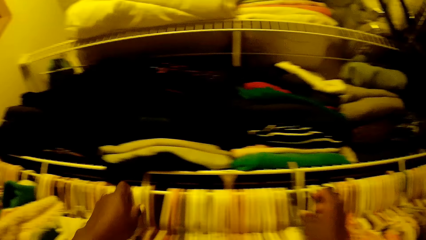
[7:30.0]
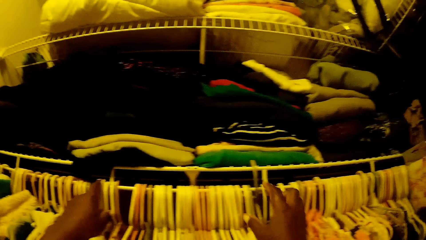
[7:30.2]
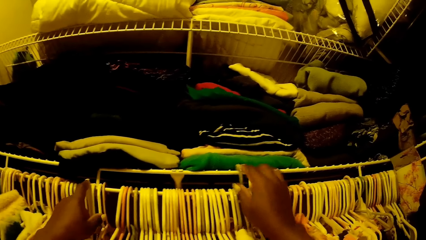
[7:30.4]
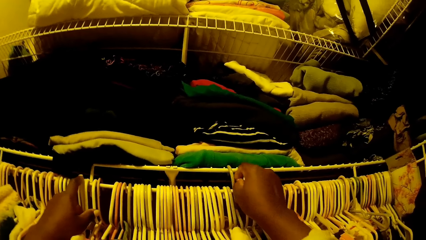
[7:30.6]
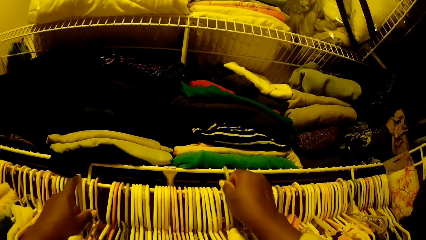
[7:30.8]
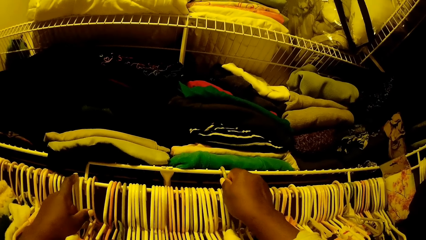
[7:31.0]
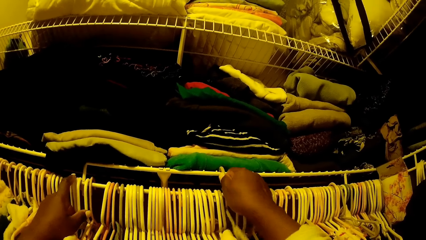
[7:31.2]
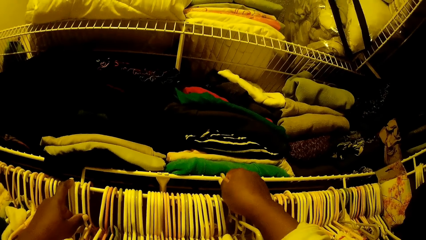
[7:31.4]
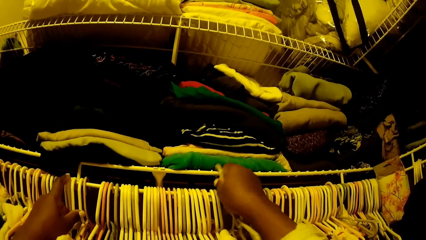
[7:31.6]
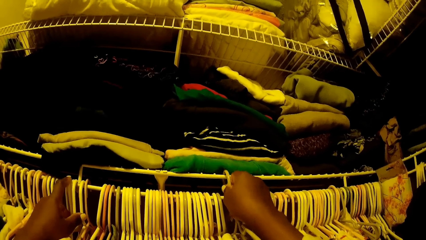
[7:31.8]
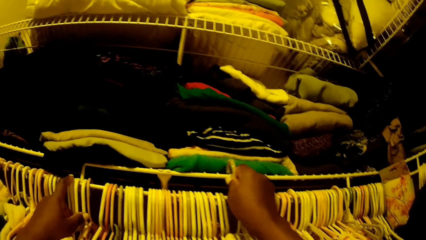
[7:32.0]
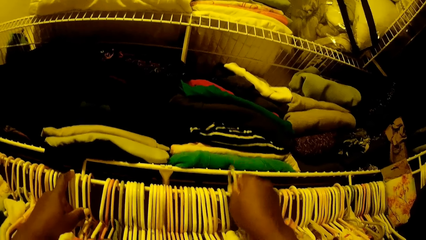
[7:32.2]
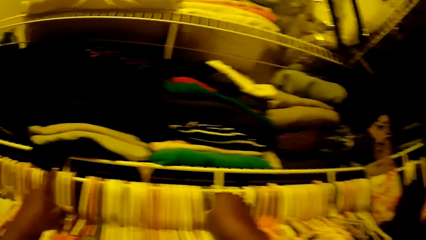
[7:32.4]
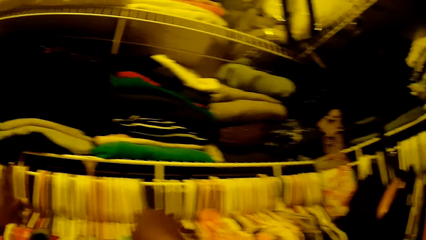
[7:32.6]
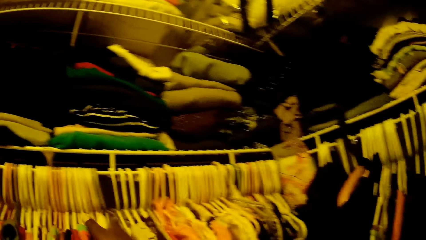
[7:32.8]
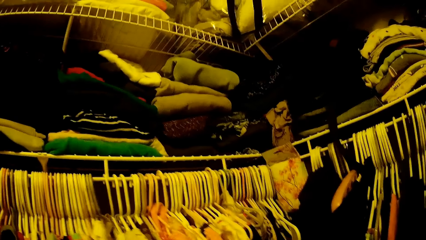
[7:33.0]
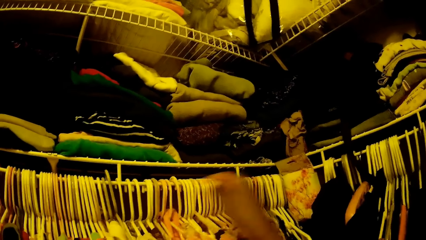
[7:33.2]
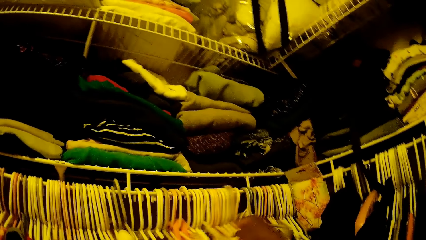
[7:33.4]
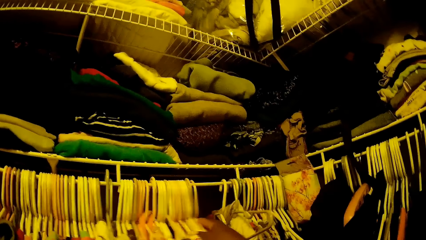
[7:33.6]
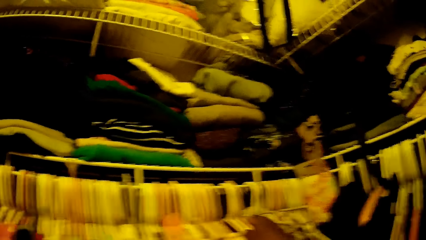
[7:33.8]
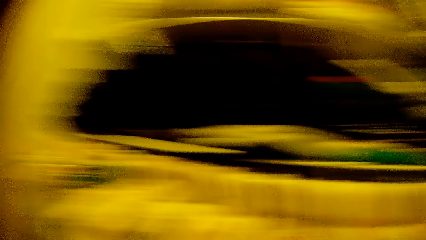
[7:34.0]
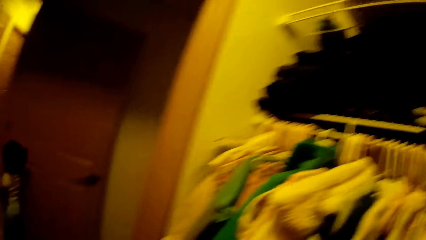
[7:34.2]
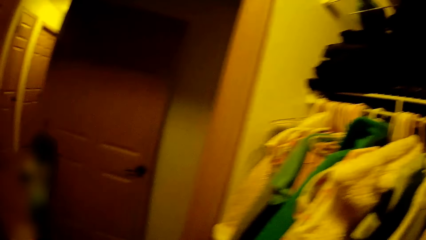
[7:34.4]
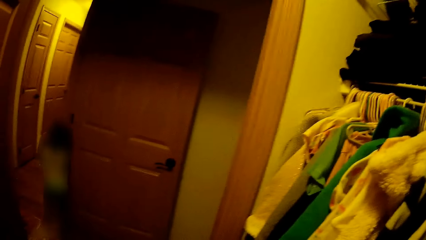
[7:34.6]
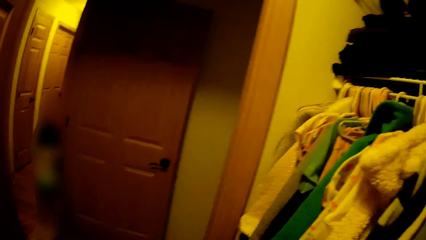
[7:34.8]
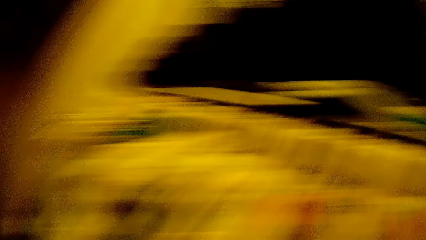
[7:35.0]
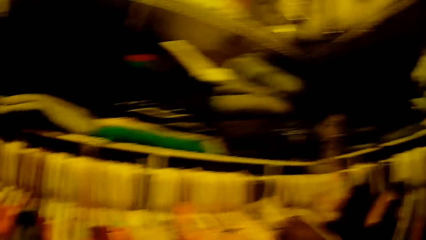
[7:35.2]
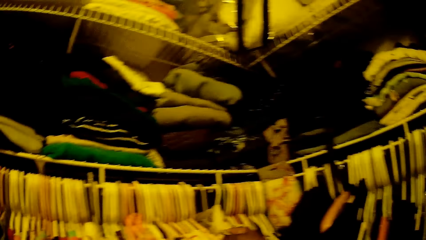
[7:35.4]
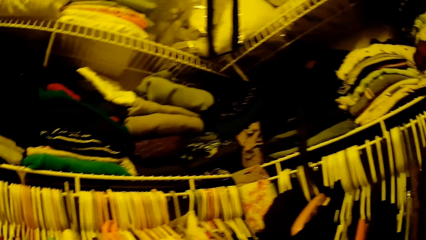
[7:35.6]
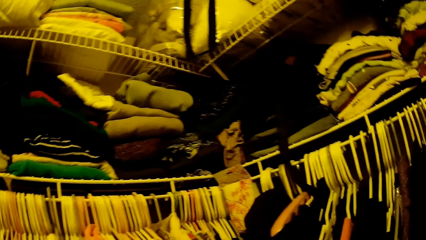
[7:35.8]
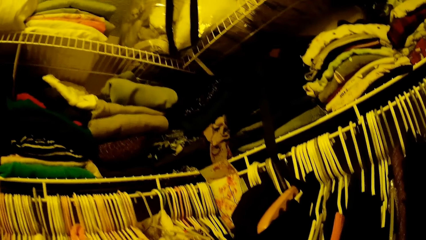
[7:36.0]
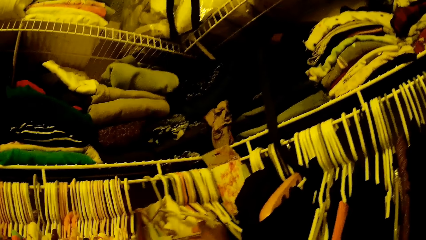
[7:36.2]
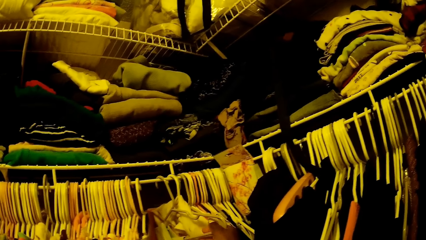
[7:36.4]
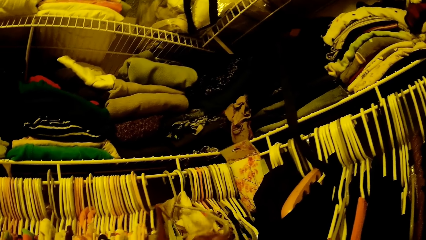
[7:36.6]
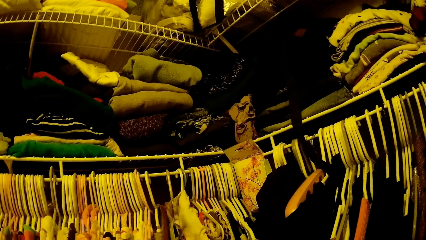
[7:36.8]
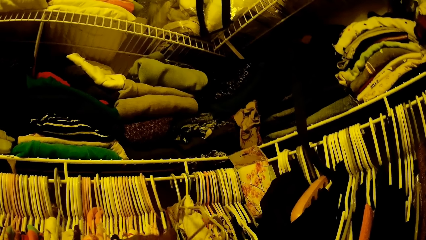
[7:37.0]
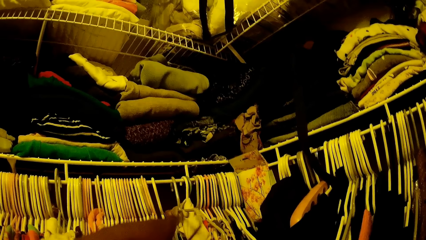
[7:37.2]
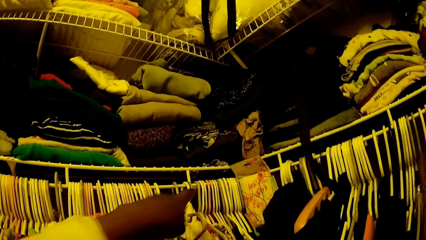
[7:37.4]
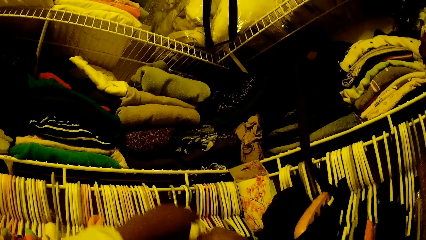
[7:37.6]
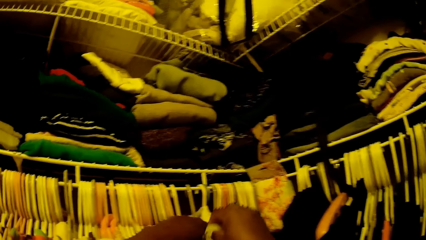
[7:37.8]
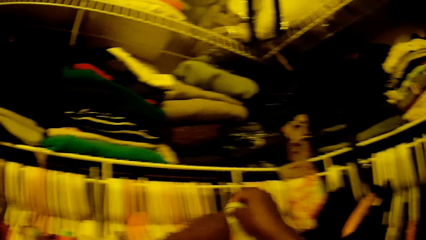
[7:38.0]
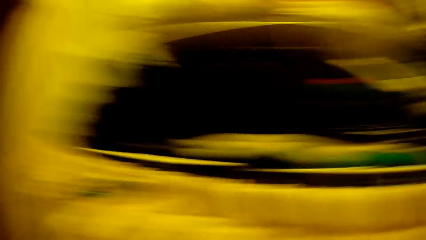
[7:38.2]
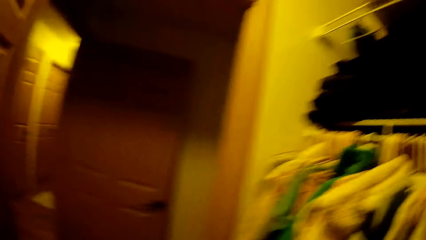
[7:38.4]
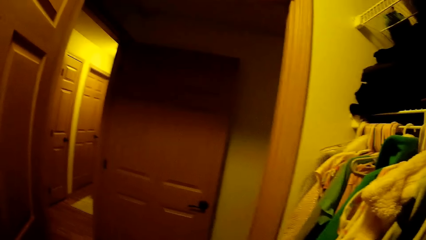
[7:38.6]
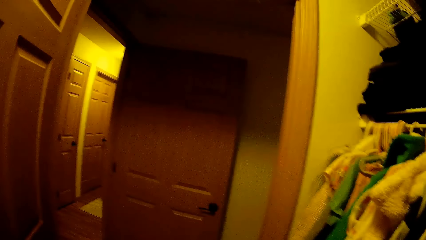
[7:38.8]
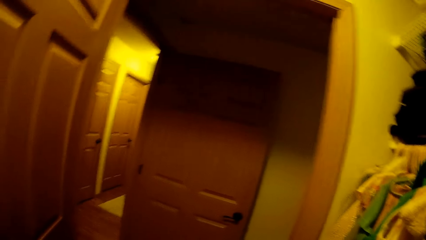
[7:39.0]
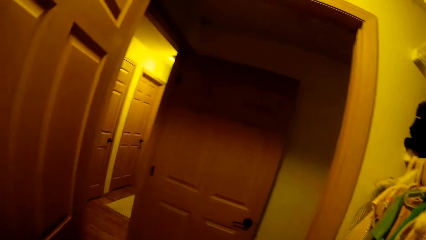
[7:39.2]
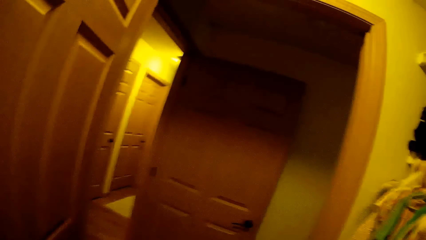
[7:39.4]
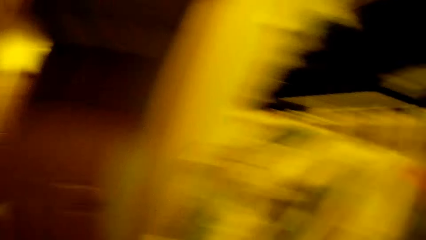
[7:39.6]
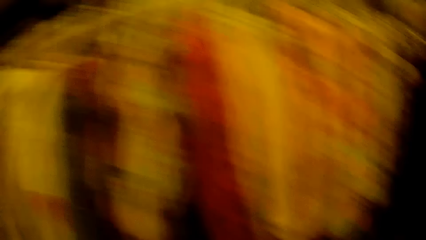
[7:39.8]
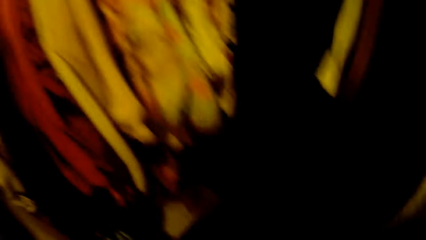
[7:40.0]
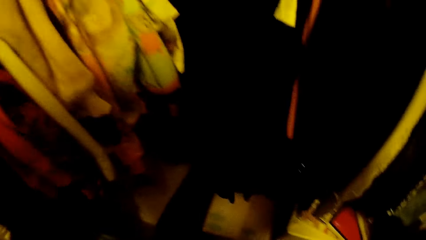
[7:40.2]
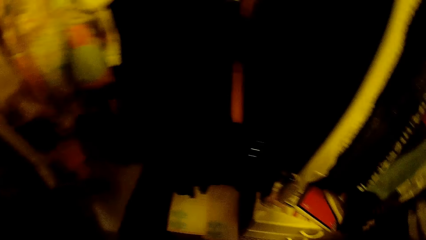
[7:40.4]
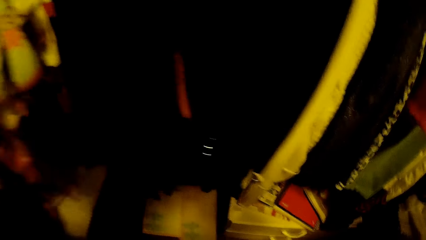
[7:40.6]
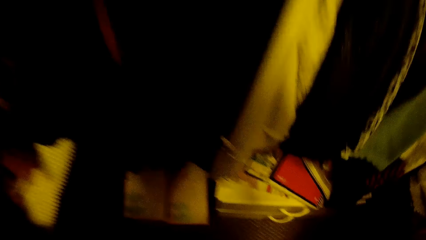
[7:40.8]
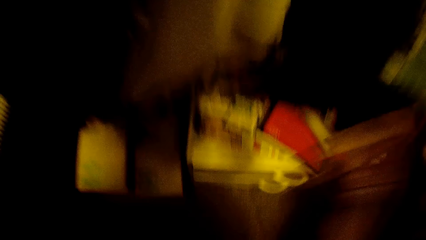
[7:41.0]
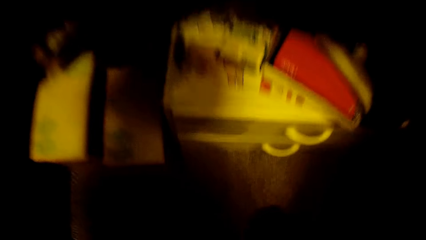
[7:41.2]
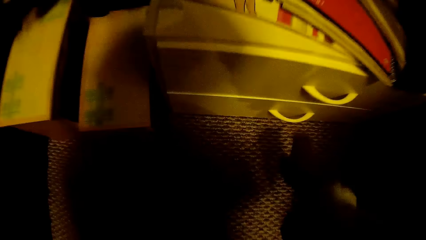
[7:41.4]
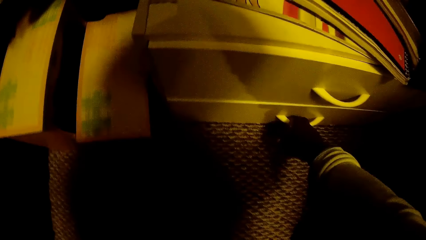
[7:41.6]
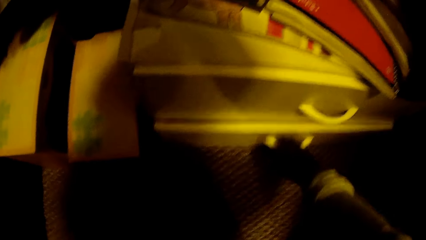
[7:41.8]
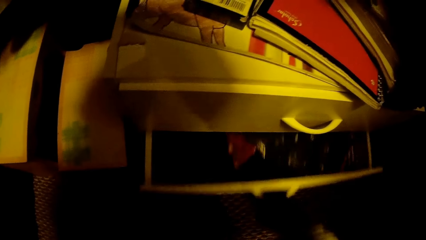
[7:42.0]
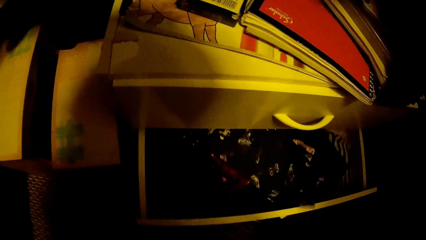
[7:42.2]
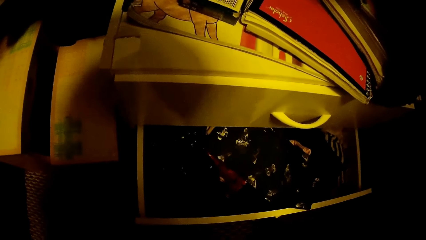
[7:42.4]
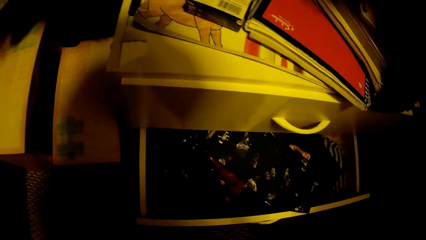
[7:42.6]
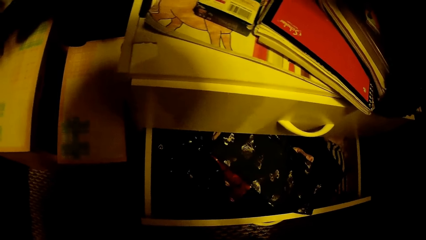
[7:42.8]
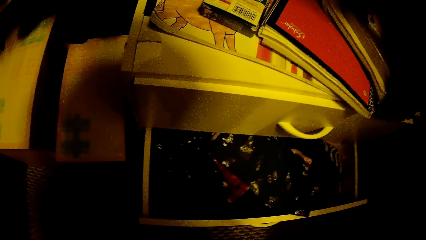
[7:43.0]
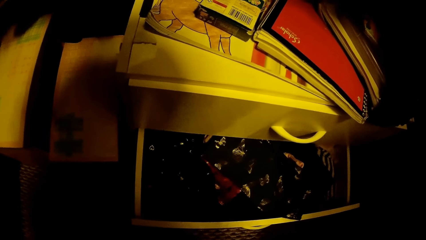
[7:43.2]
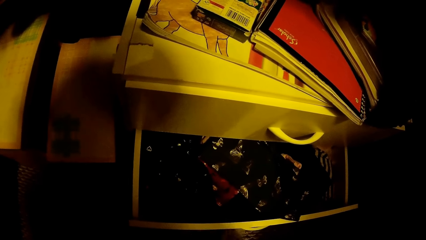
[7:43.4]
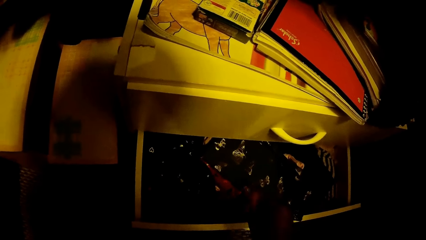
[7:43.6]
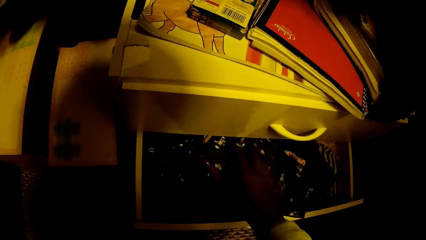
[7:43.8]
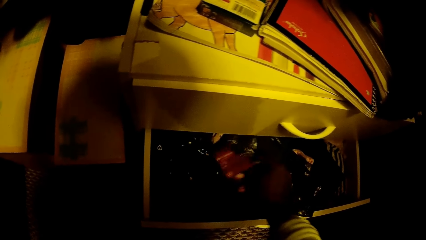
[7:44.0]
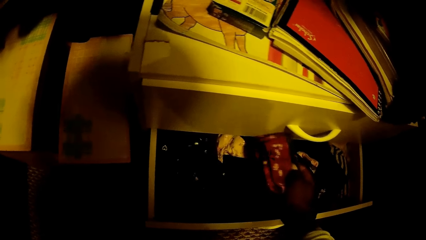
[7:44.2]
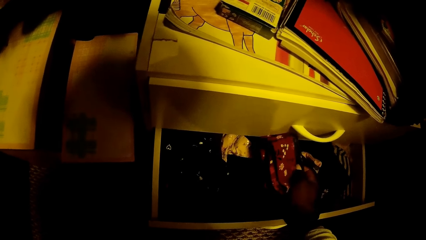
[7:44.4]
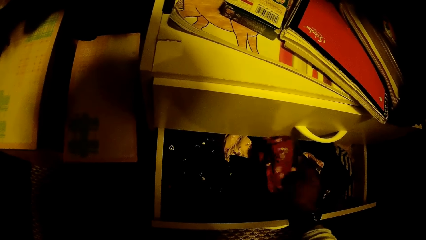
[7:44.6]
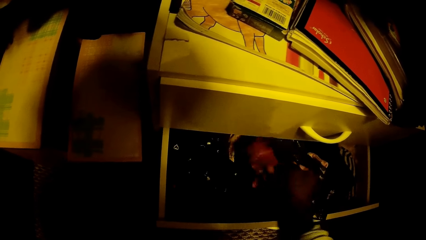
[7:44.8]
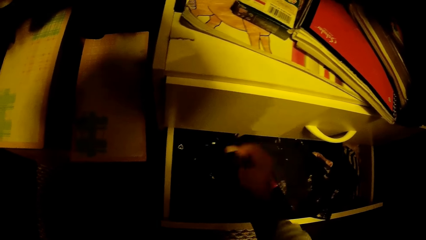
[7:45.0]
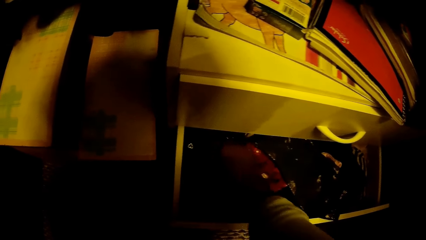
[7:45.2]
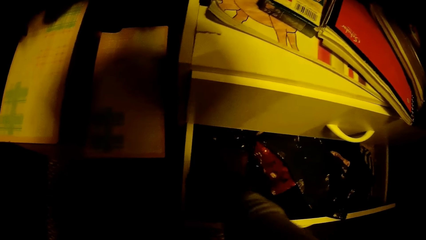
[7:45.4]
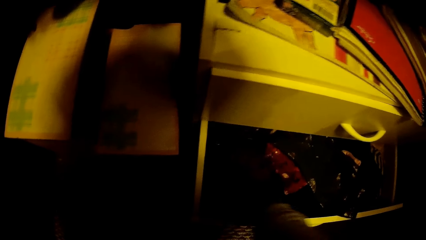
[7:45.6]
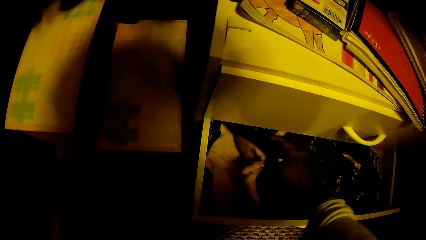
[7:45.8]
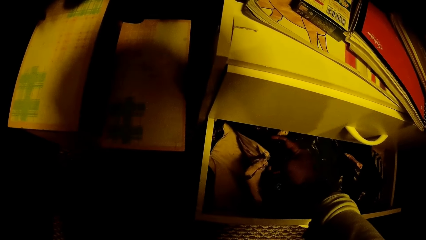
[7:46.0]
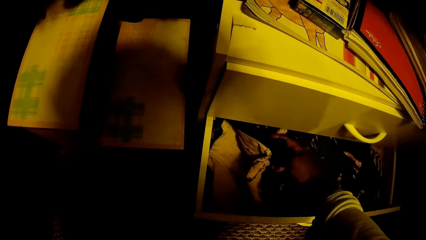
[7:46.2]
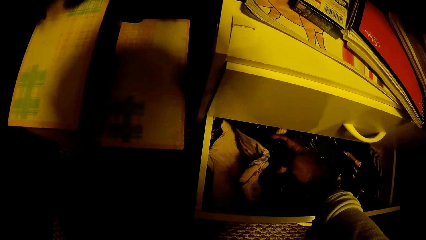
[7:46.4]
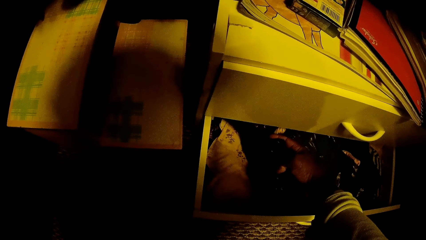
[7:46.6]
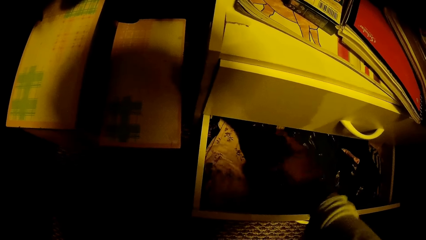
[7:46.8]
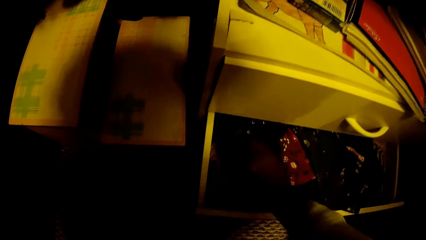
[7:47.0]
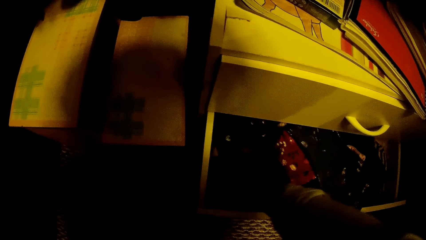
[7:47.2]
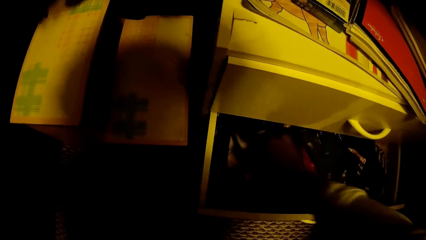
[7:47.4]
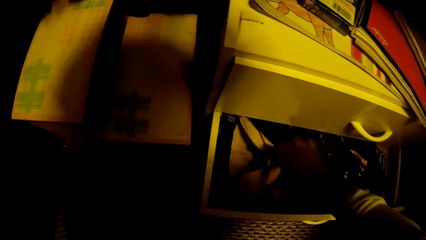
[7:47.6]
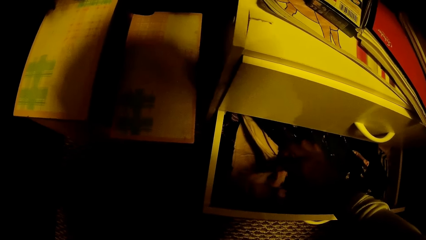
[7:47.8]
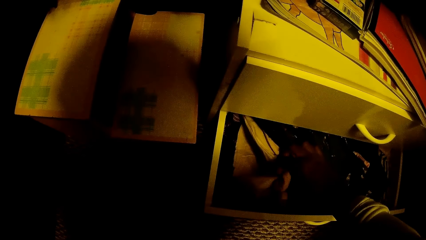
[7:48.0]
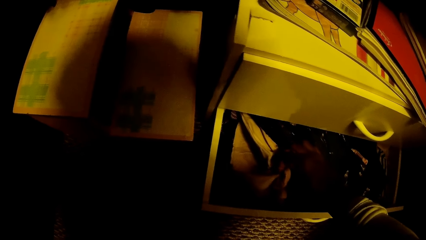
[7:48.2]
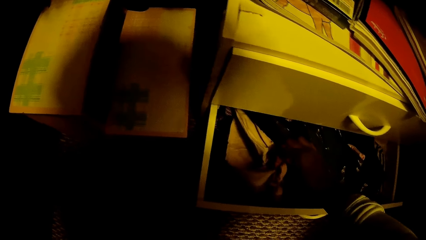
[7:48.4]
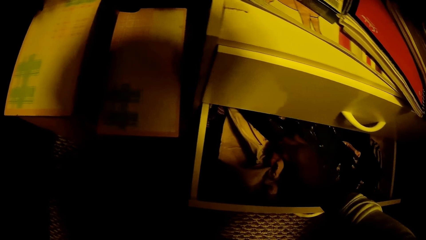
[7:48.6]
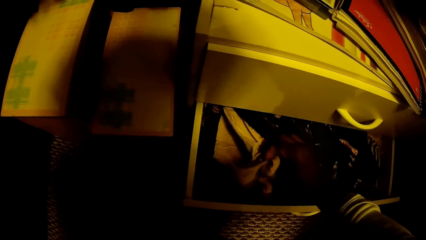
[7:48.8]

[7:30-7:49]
The camera wearer opens a drawer with her right hand. She searches cloths in the drawer. She arranges the cloth in the drawer with her right hand.
